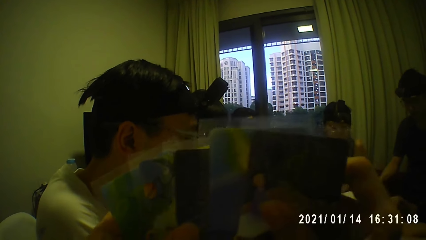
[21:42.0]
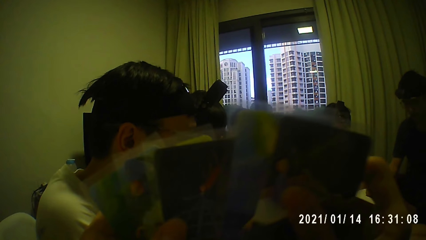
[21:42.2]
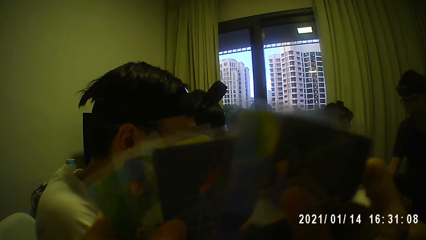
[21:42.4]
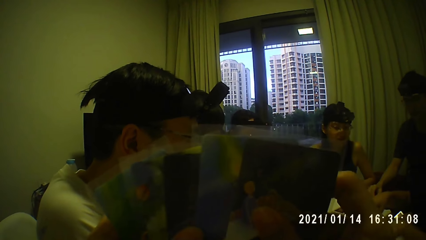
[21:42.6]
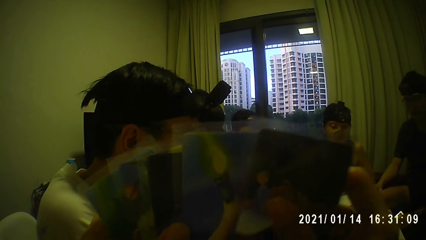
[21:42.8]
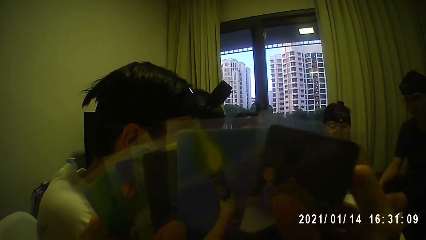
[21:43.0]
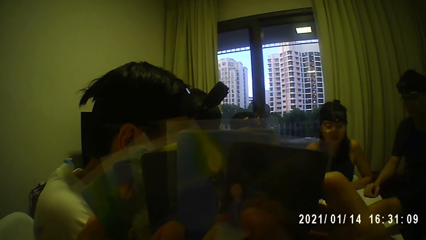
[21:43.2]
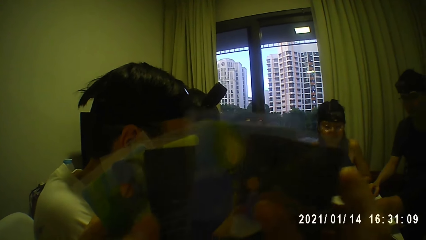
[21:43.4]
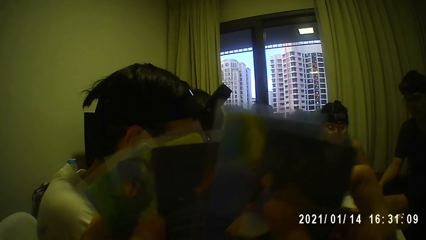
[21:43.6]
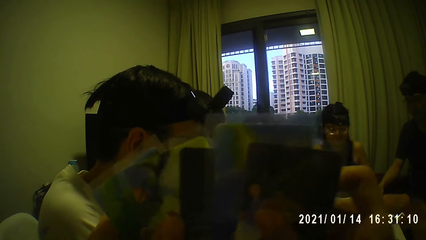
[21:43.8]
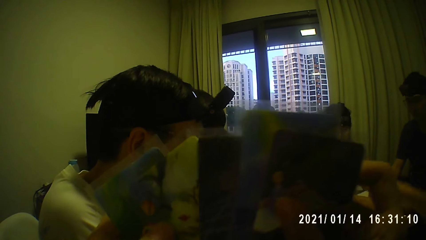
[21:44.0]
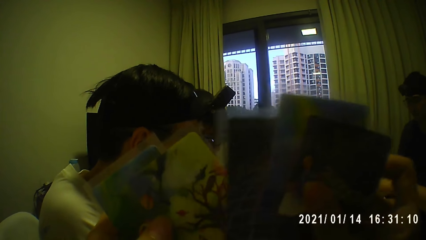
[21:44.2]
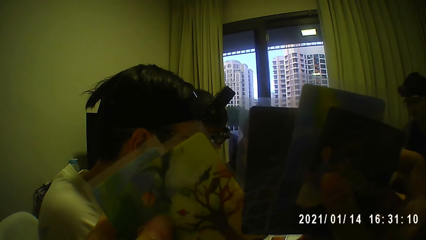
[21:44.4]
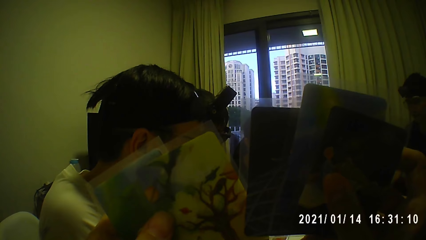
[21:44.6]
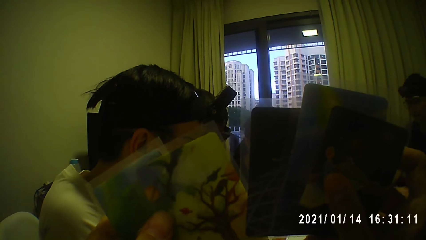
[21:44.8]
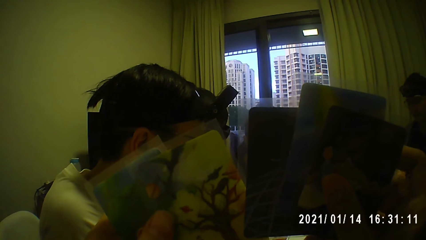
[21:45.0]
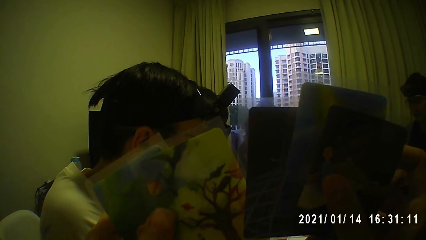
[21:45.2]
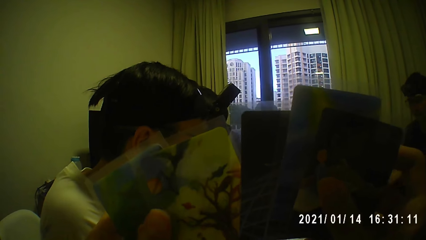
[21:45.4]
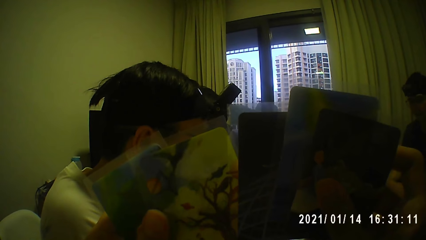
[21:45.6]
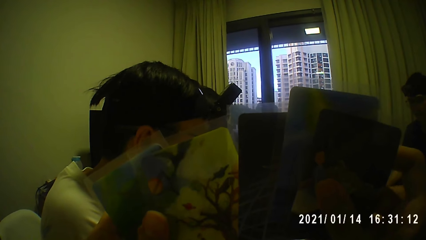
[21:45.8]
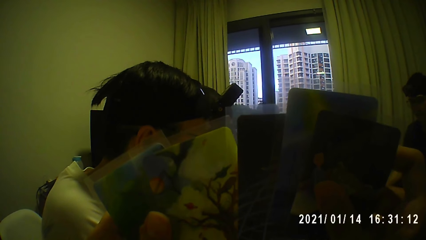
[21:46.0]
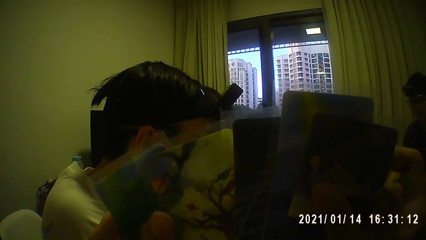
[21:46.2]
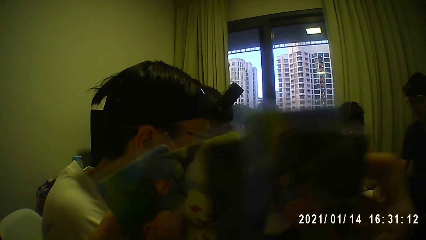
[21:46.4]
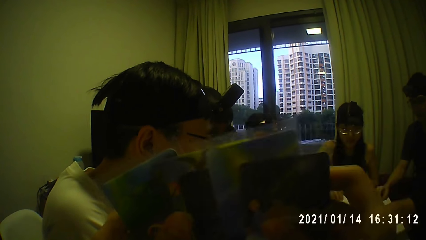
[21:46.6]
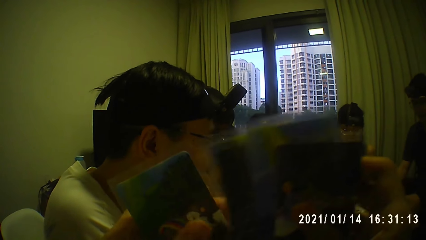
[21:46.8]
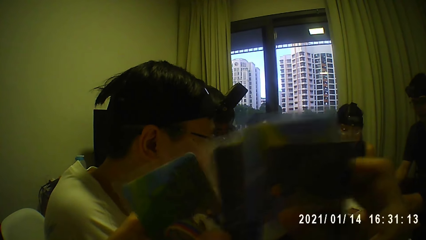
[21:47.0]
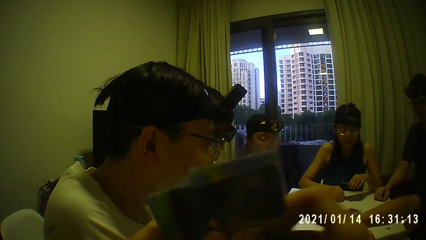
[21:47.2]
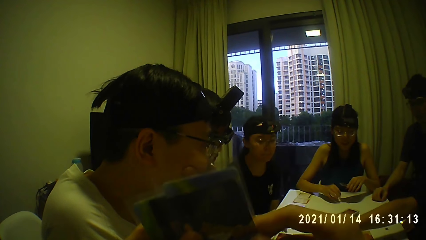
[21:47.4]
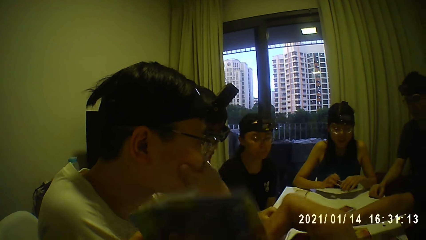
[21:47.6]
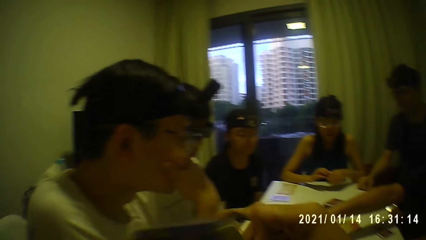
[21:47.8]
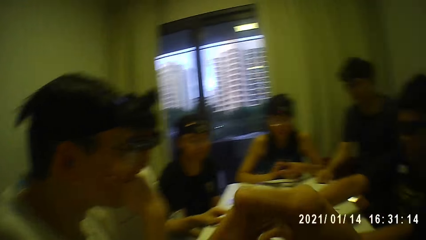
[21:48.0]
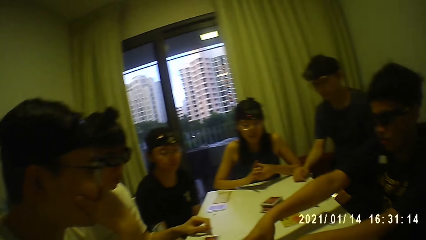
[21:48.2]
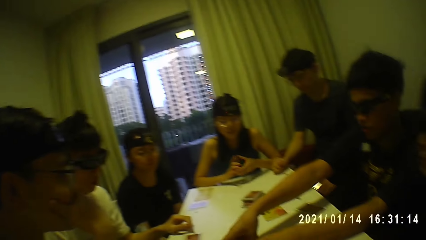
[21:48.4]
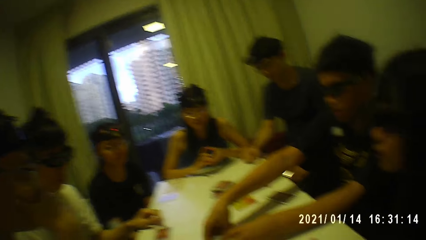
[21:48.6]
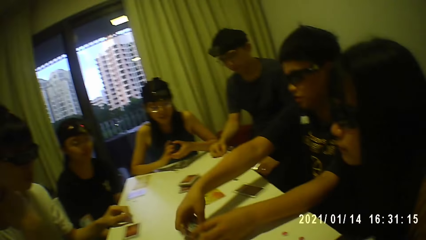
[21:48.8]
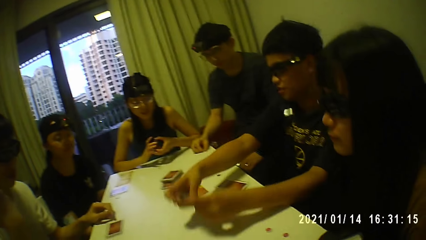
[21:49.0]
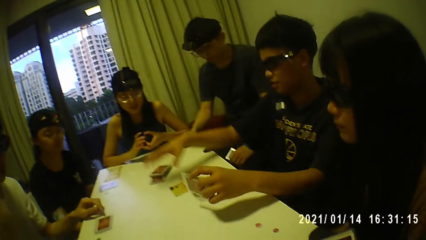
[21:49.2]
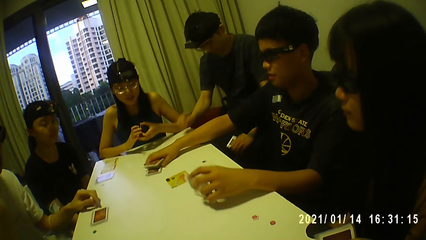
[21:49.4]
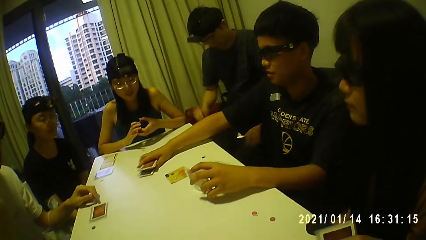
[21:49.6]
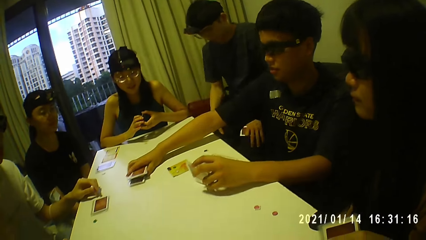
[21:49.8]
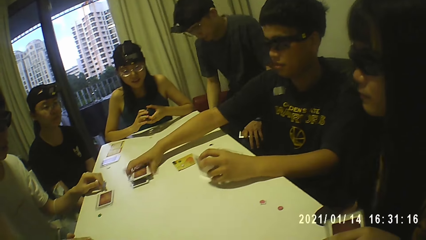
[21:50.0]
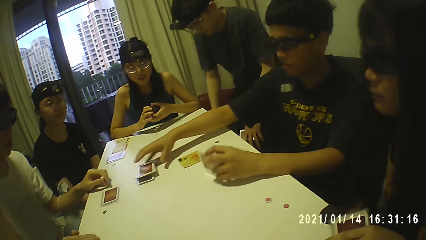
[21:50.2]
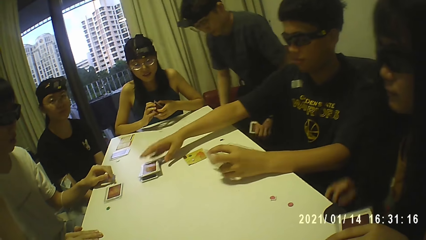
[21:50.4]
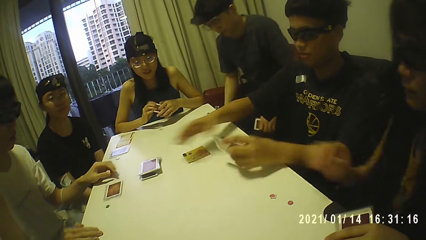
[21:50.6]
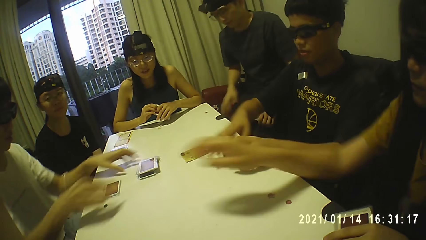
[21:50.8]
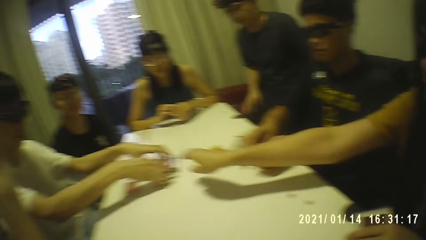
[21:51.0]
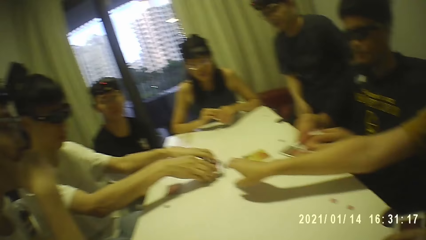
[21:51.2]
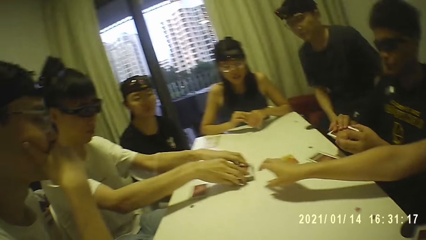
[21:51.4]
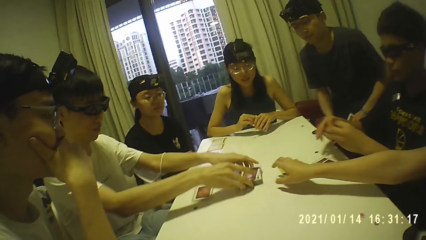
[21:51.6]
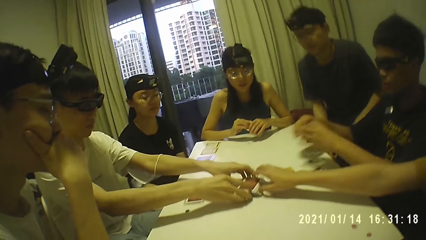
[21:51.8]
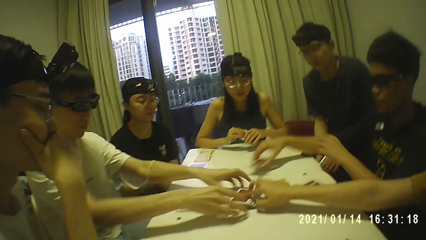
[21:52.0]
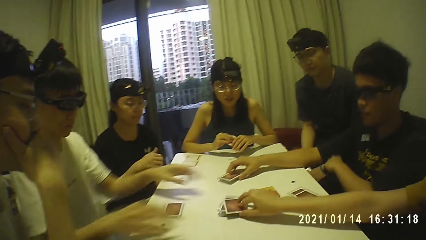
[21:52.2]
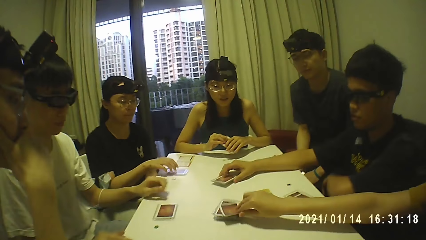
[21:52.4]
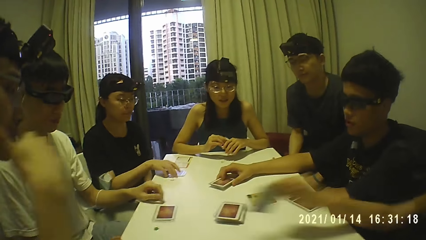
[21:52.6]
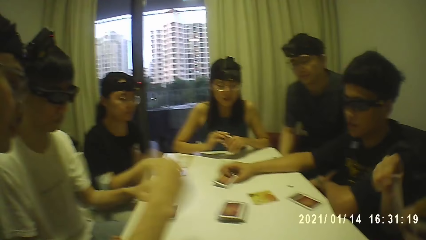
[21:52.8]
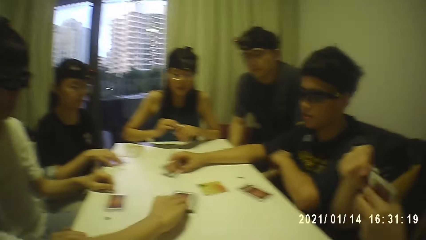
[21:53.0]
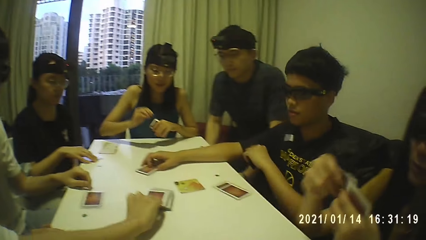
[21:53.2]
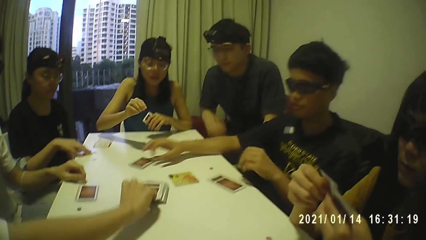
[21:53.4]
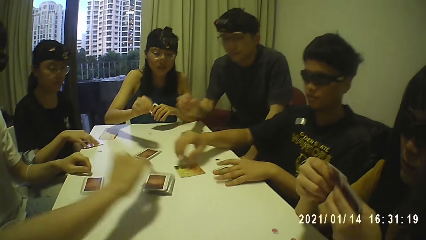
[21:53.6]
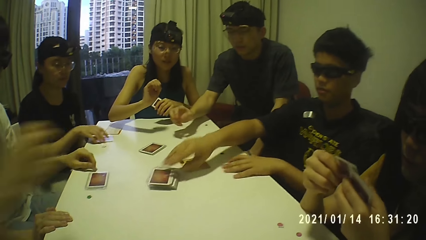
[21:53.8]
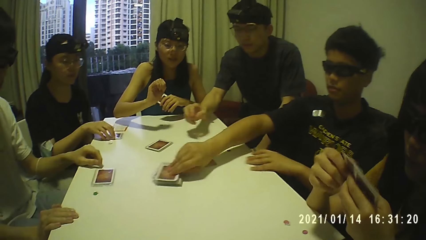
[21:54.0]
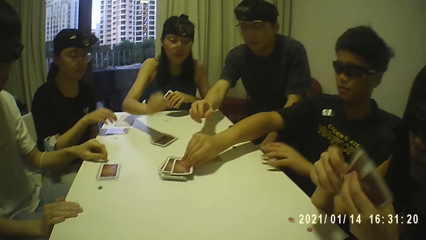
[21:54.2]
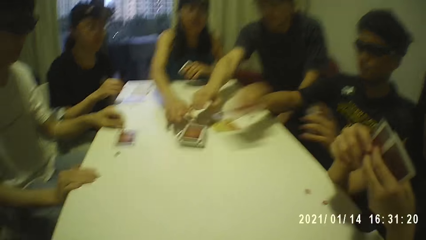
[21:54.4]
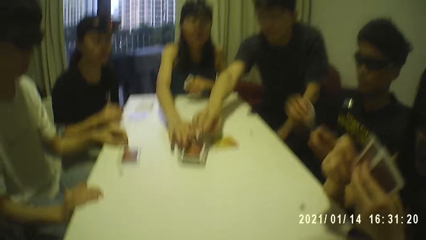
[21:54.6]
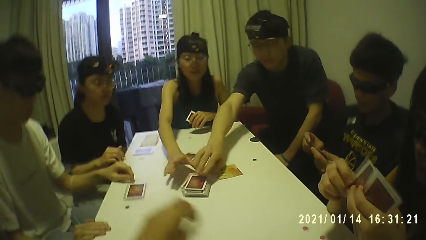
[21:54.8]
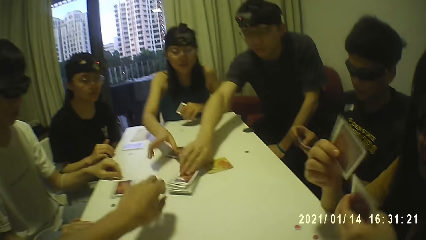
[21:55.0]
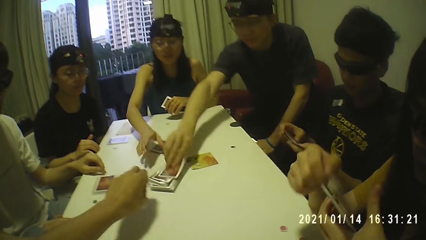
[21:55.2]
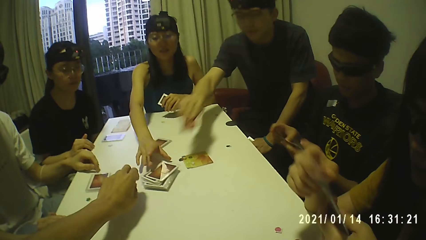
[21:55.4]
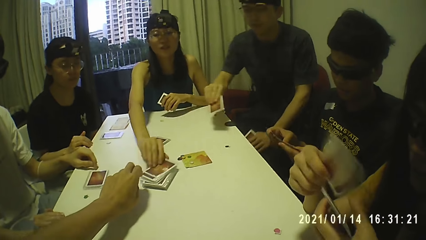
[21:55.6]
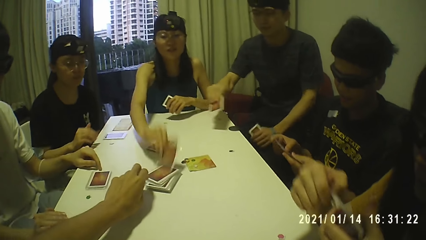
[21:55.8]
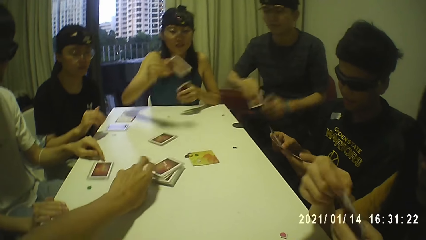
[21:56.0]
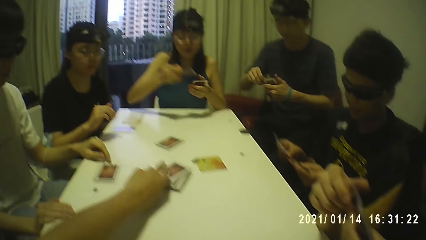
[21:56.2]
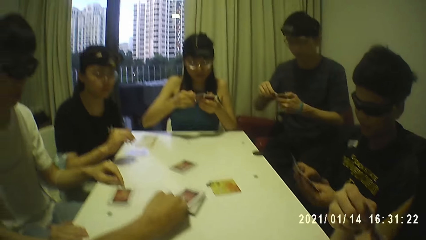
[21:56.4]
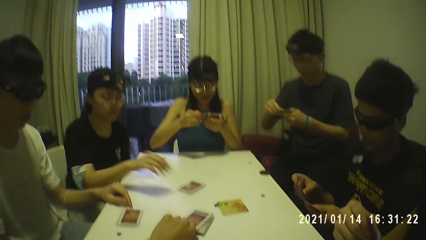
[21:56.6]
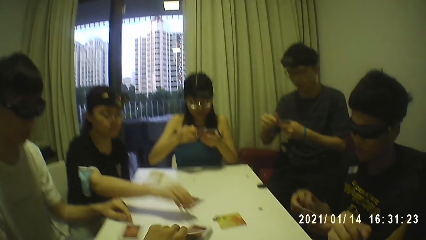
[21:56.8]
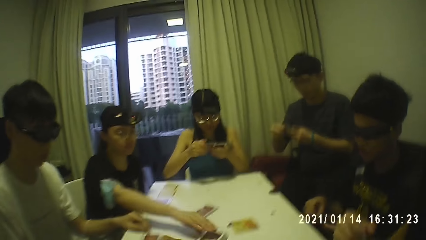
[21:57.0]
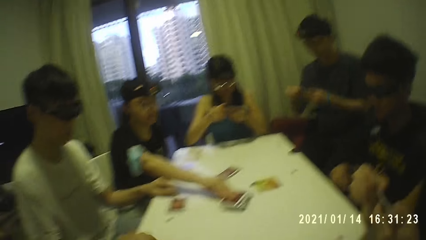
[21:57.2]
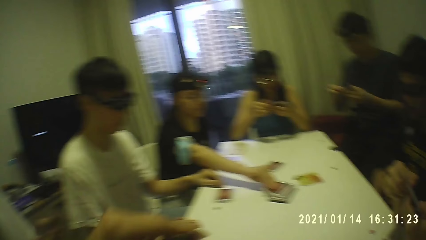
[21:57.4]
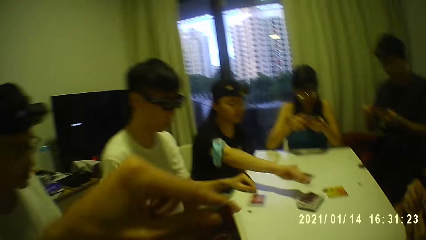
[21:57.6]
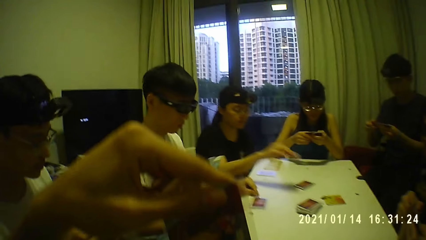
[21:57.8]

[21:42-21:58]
A man picks the cards from the table with his hands. He holds the cards with his left hand. He moves the stack of cards on the table with his right hand. The camera wearer plays poker with colleagues. Another man moves the stack of cards on the table with his hands. The first man passes the cards from his left hand to his right hand. He drops the cards in his right hand on the table. A woman picks a card from the stack of cards with her right hand. A third man picks a card from the stack of cards with his right hand. The first man picks a card from the stack of cards with his right hand. A fourth man picks a card from the stack of cards with his right hand. Another woman picks a card from the stack of cards with her right hand. The third man picks a card from the stack of cards with his right hand. A third woman picks a card from the stack of cards with her right hand. The camera wearer raises his hands.
